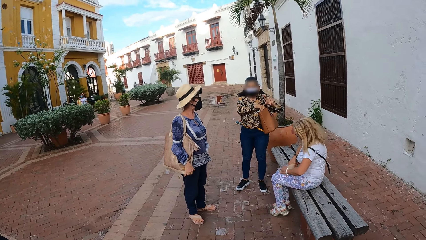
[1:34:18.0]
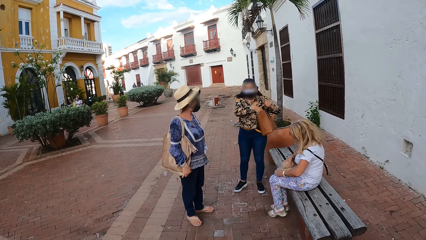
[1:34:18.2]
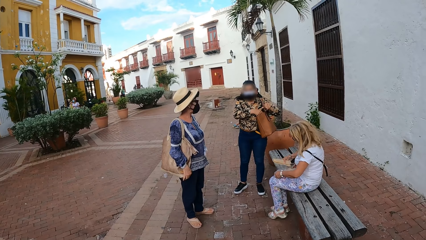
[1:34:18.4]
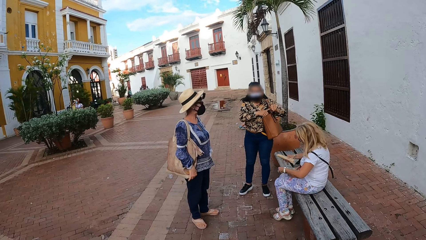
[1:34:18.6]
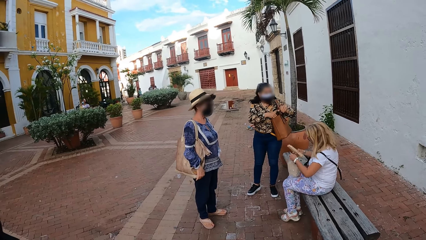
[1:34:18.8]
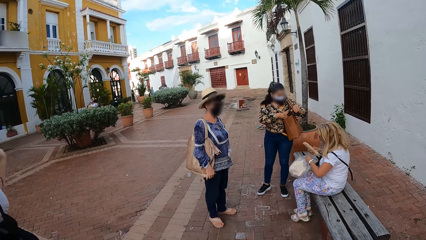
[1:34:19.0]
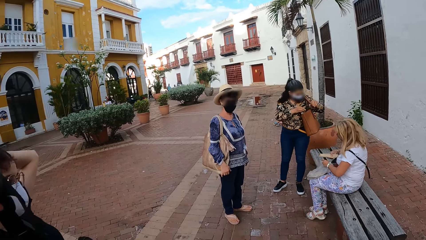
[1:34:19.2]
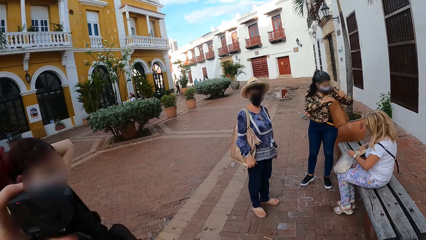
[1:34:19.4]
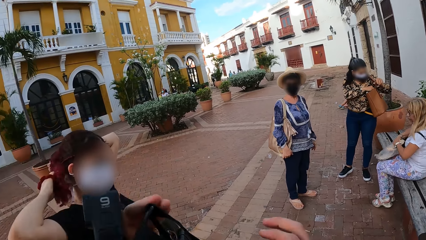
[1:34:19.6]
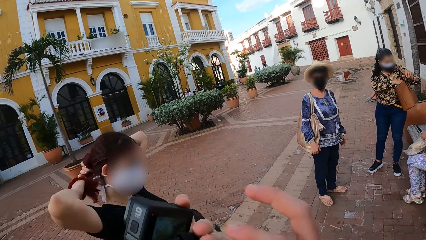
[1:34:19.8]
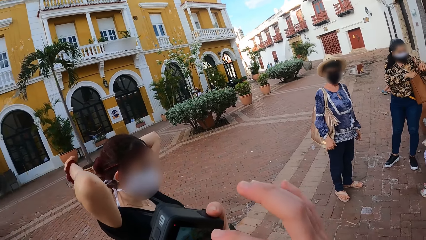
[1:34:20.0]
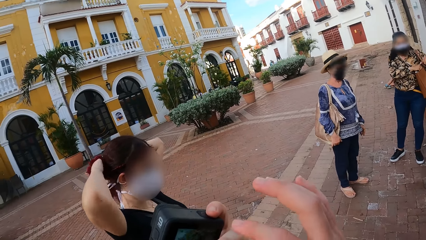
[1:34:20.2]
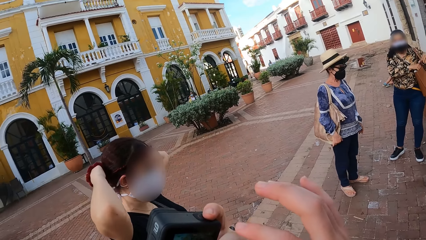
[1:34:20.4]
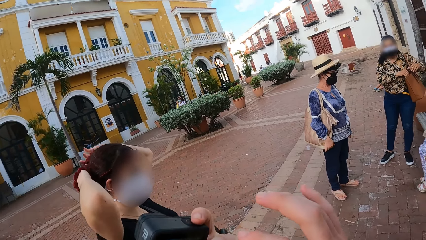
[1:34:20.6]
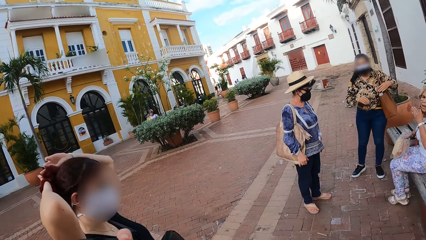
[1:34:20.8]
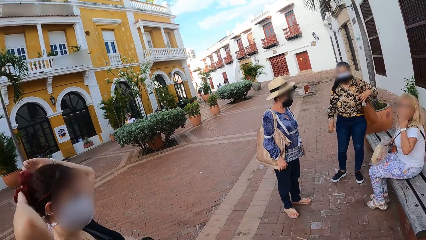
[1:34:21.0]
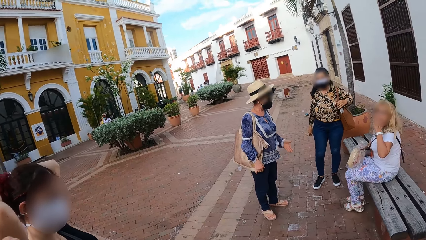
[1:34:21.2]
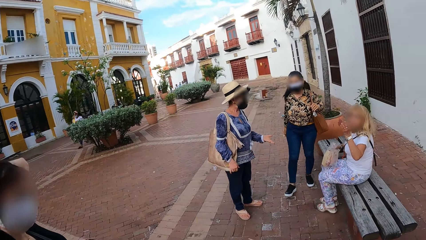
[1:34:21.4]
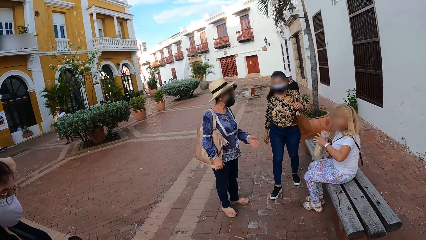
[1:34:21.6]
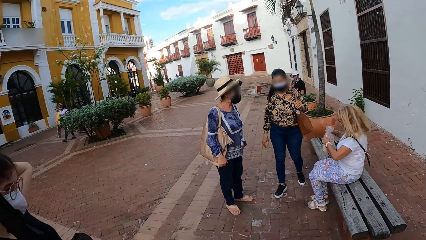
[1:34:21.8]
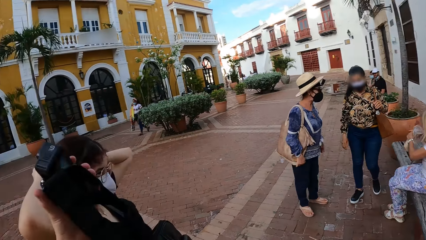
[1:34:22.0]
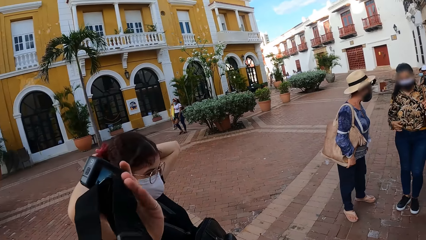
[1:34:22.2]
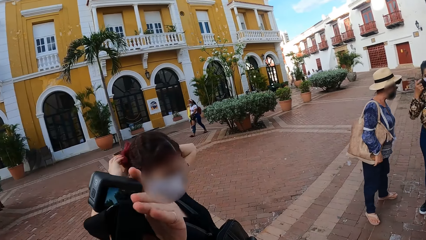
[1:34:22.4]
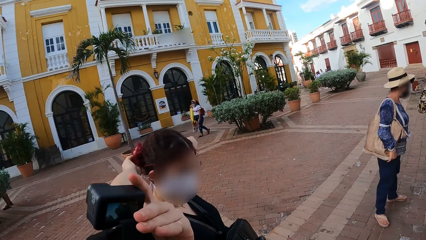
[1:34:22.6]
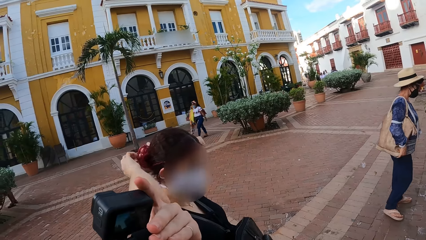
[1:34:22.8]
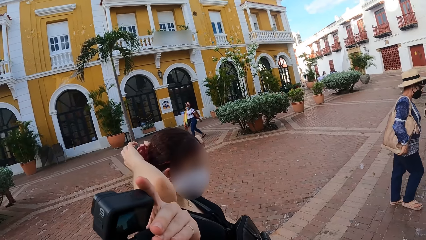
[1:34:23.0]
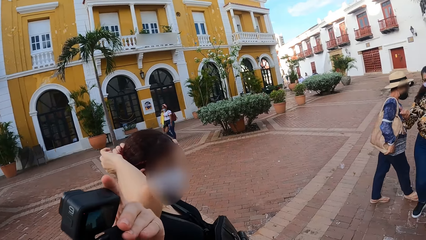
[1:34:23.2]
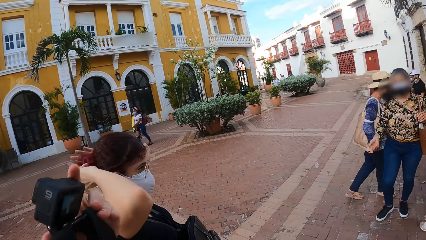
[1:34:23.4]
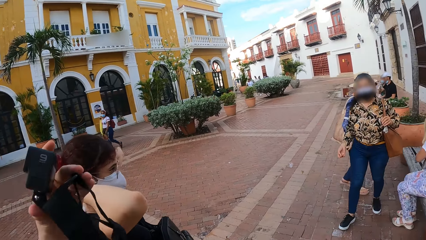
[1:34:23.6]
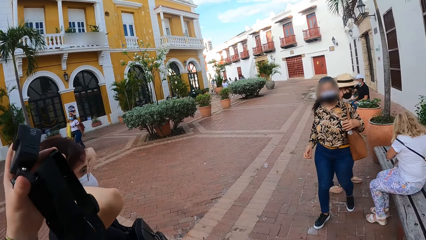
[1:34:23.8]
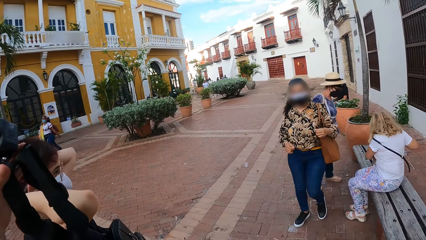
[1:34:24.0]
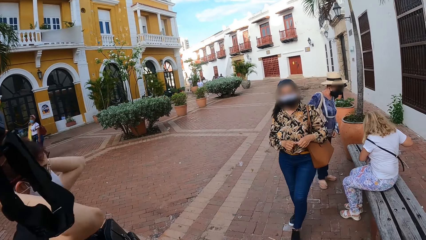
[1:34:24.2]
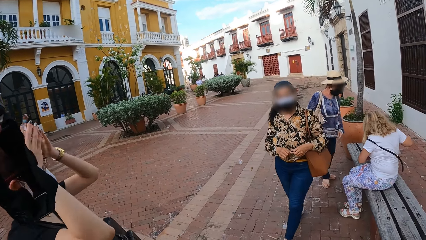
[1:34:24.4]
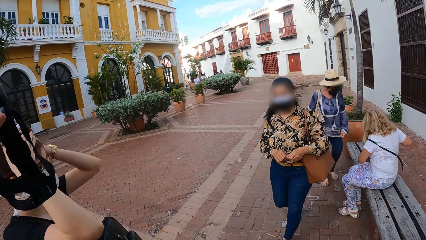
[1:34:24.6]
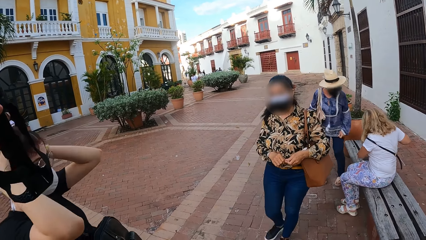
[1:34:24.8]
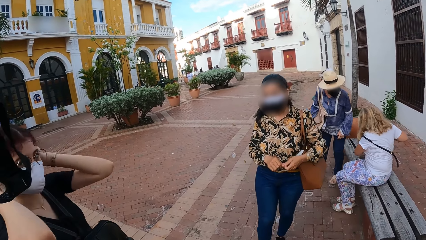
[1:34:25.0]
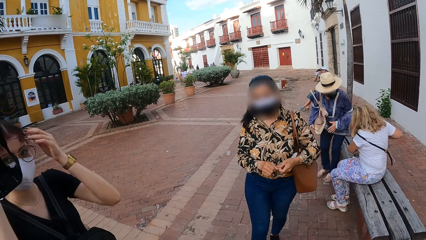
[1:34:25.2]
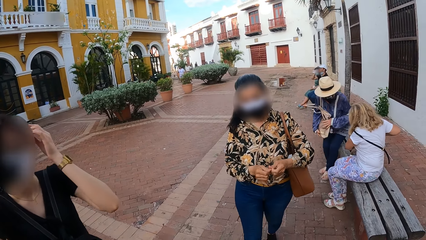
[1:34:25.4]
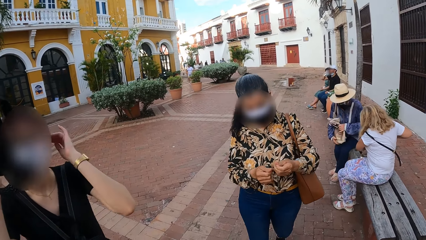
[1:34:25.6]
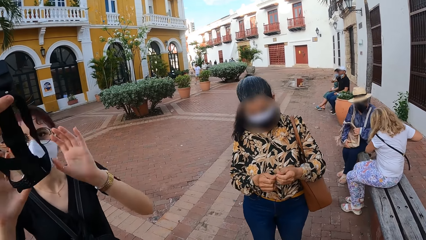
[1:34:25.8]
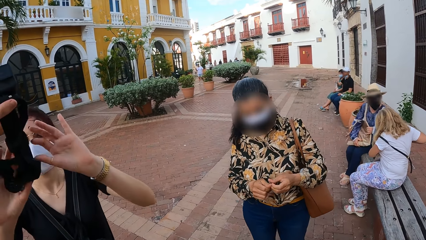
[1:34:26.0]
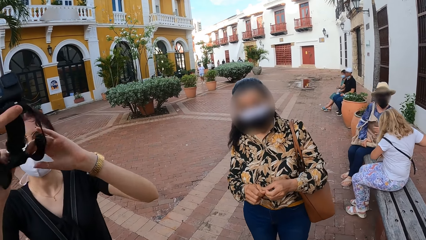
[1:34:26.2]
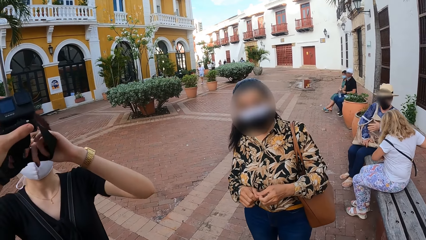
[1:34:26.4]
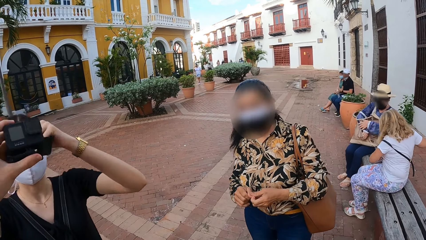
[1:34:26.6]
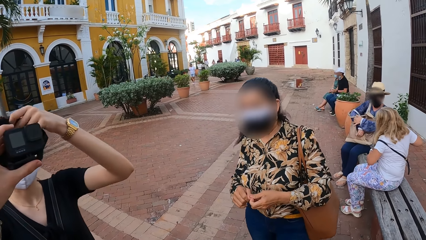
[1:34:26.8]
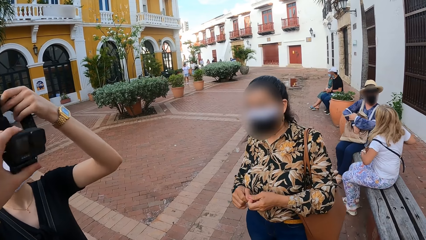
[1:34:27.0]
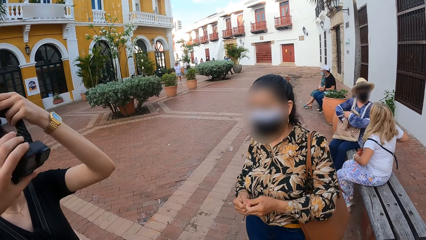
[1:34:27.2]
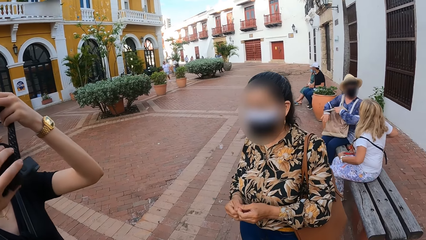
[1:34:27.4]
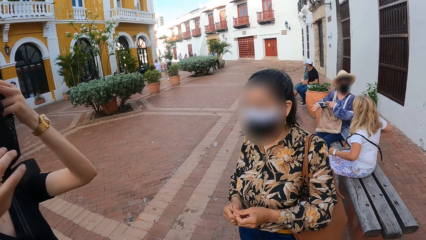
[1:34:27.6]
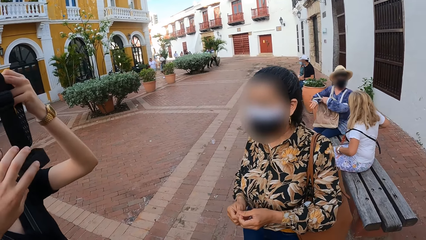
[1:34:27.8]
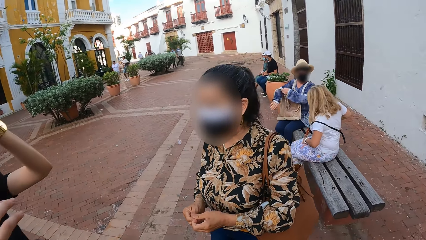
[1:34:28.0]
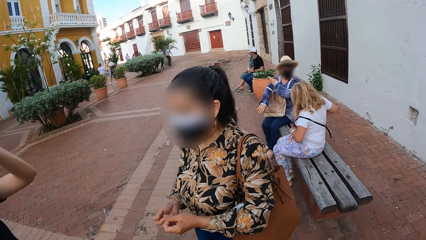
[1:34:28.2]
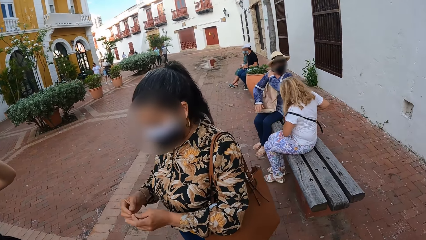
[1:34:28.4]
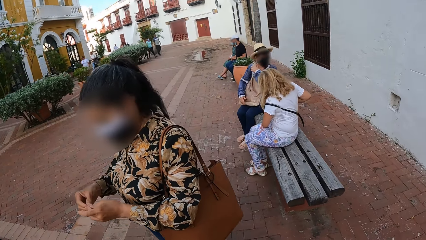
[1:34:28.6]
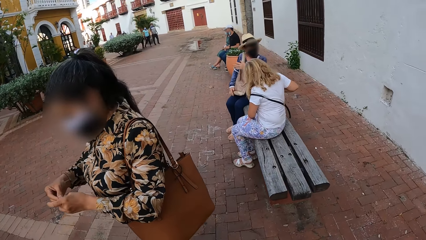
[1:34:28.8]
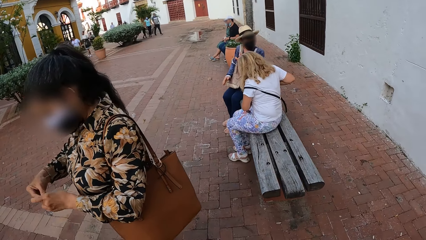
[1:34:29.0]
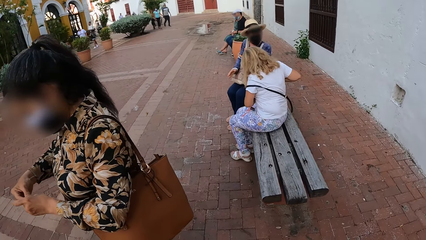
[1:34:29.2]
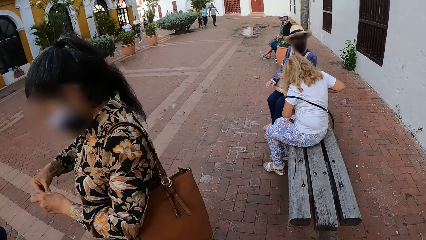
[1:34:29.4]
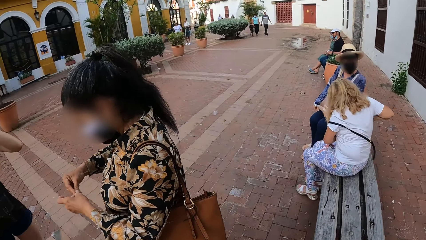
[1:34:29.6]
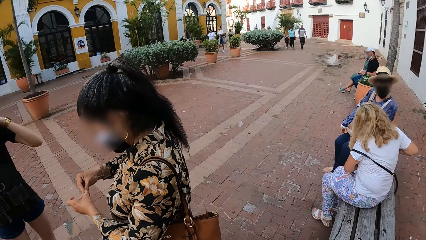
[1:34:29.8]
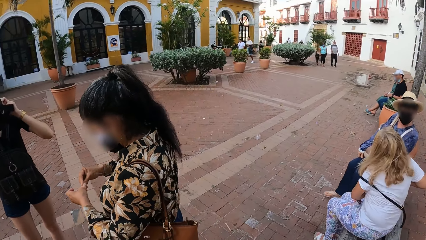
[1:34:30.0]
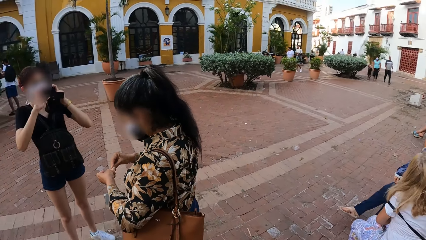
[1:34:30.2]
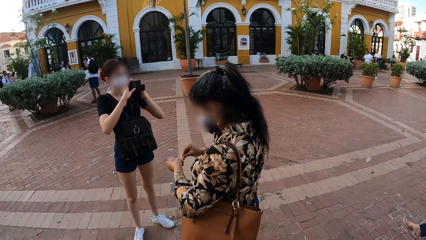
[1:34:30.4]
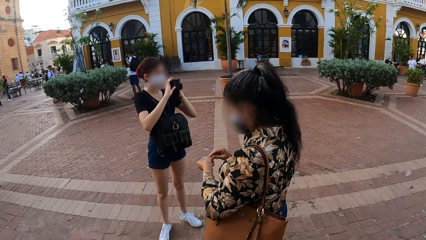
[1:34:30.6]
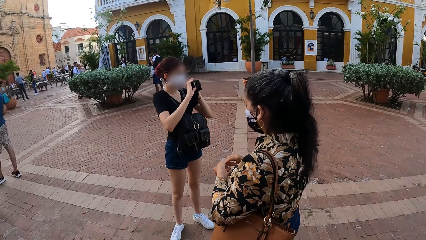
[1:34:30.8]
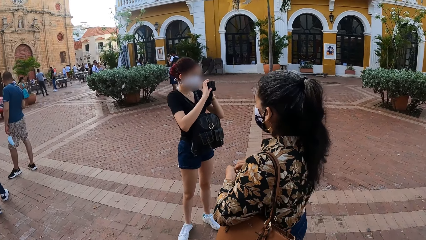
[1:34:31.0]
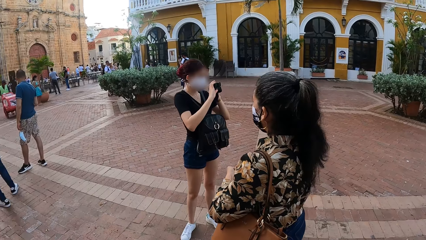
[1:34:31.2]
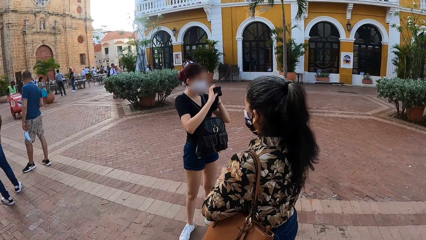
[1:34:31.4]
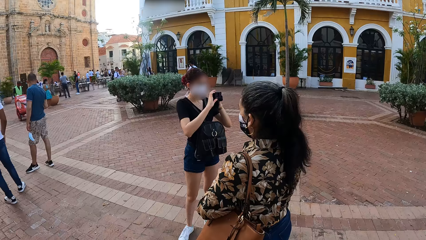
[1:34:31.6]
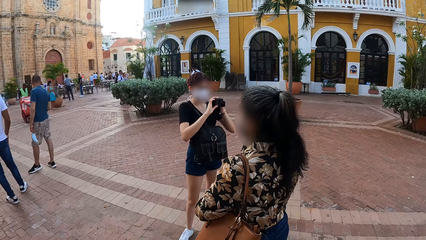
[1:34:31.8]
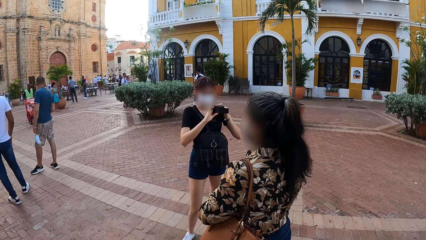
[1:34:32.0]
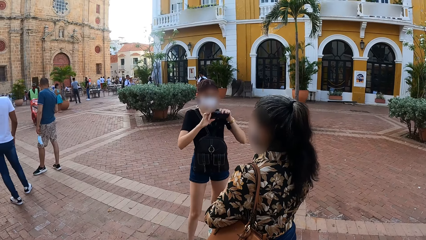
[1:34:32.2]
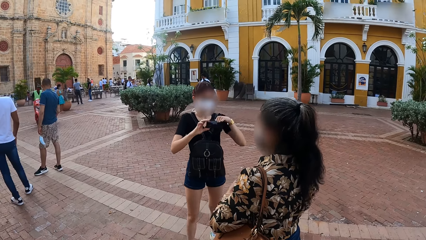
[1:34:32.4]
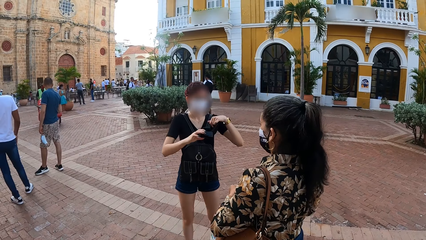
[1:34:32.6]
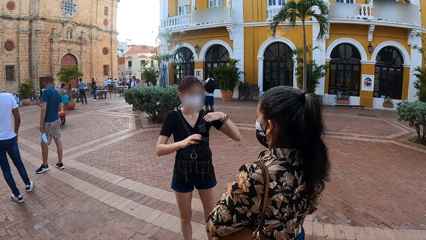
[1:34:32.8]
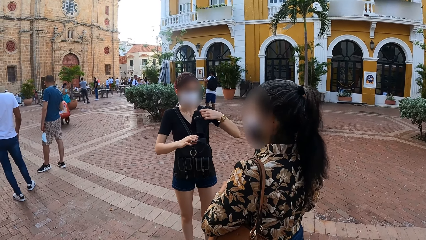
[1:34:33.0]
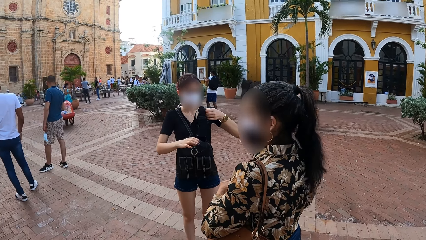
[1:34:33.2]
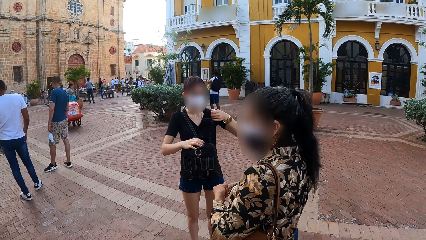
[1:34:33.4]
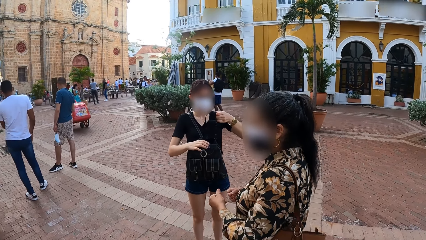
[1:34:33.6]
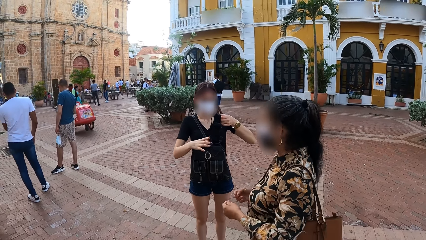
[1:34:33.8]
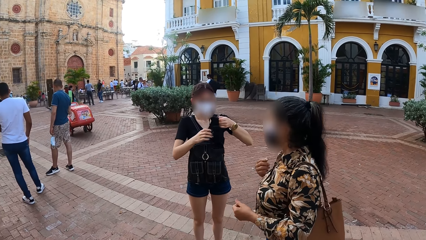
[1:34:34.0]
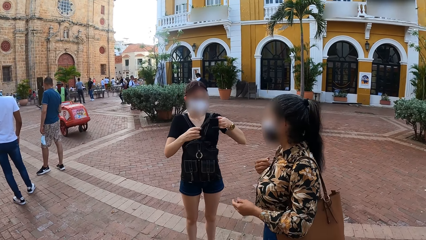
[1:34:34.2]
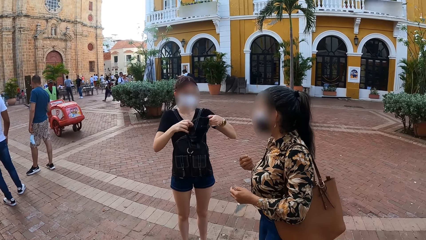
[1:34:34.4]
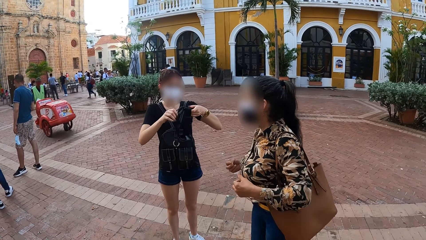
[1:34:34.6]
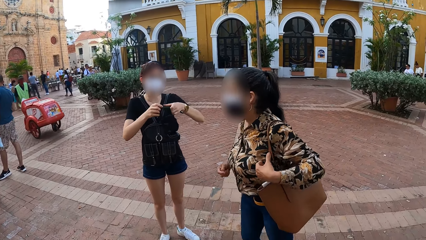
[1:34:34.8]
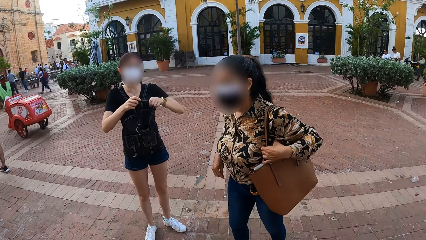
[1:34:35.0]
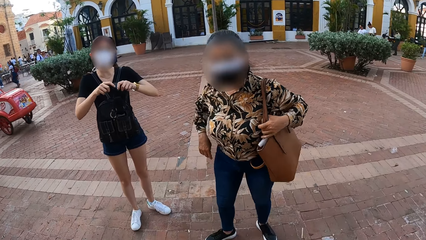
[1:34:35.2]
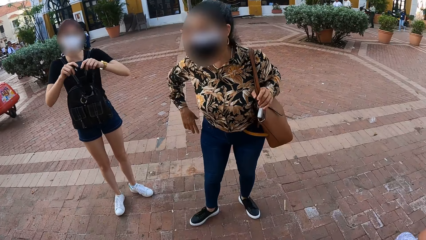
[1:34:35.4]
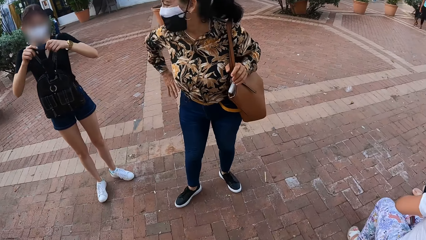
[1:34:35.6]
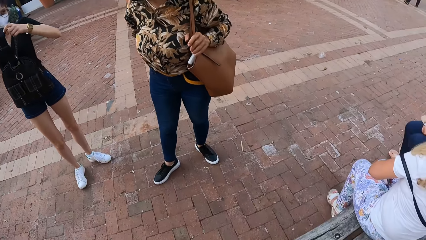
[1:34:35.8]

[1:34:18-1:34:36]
The camera wearer looks at the camera. He operates the camera in his left hand with his right hand. A woman sits on the bench on the road. A person walks around. Another woman interacts with the camera wearer. A third woman receives the camera from the camera wearer with her left hand. The third woman looks at the camera and holds the camera with her hands. The second woman interacts with the third woman.
